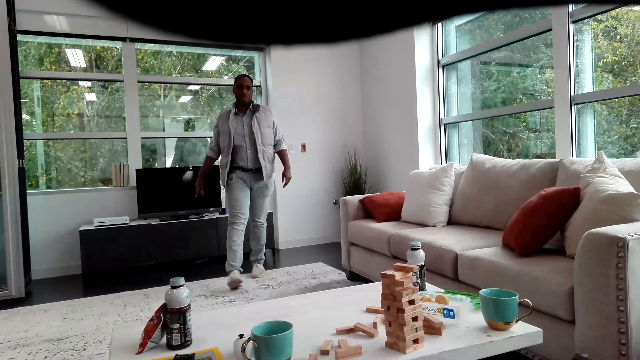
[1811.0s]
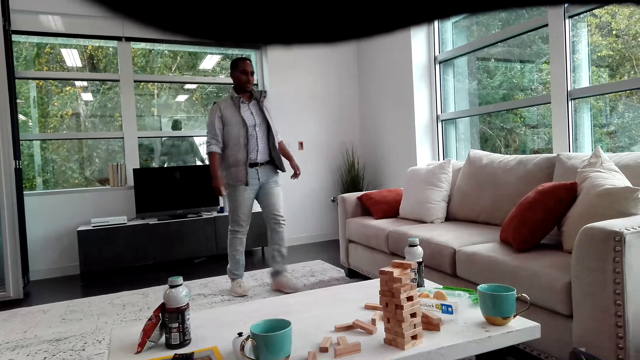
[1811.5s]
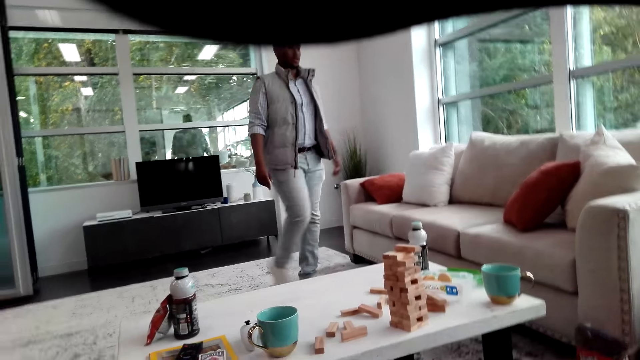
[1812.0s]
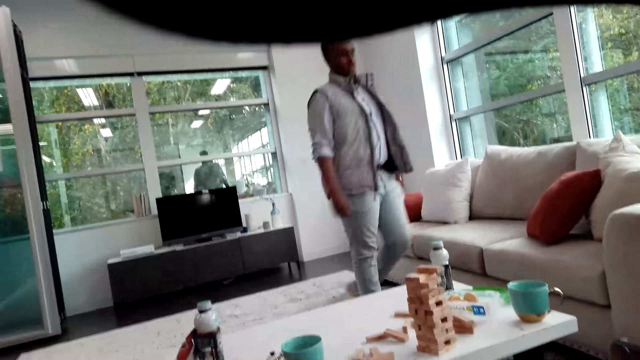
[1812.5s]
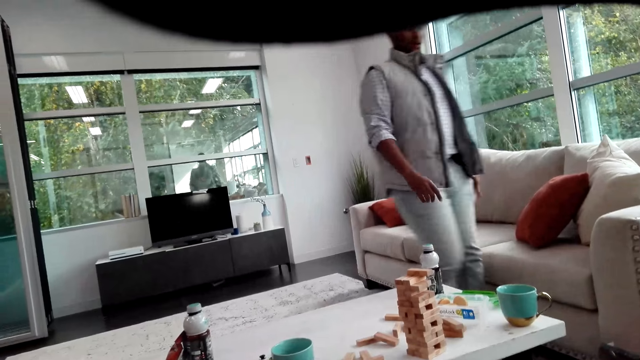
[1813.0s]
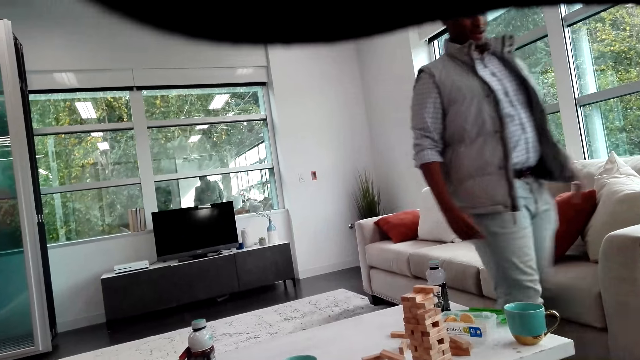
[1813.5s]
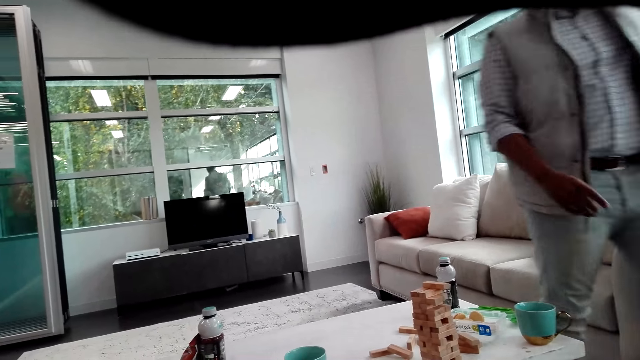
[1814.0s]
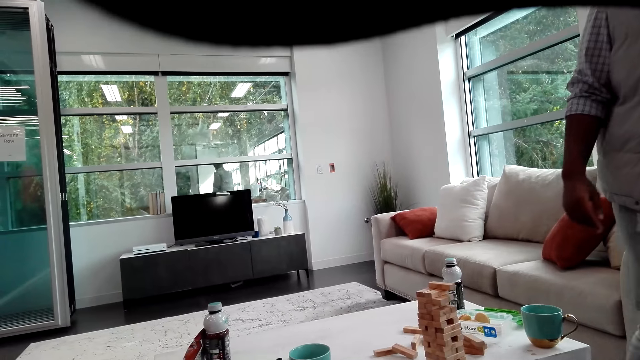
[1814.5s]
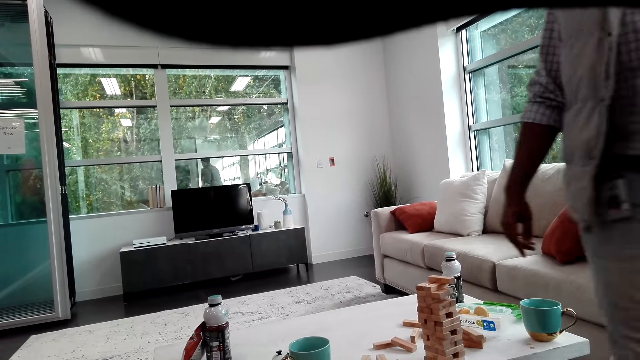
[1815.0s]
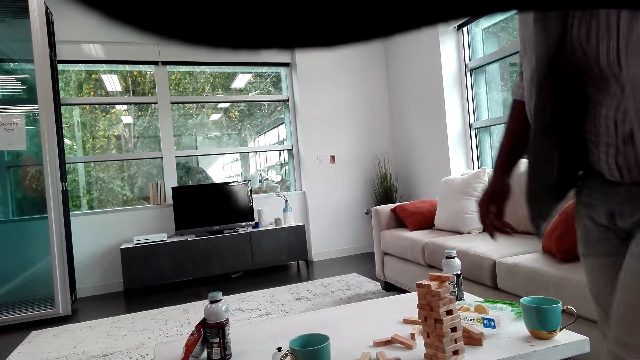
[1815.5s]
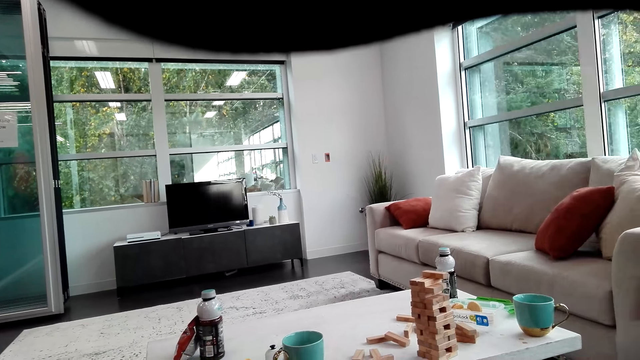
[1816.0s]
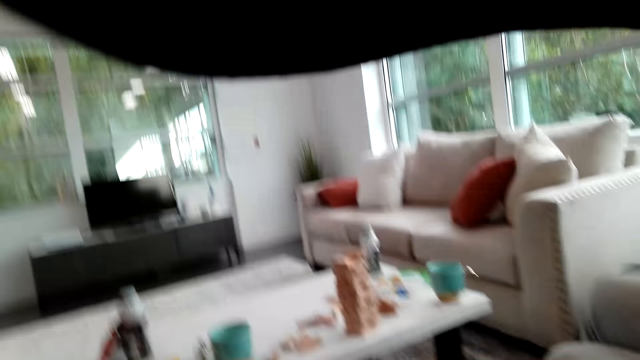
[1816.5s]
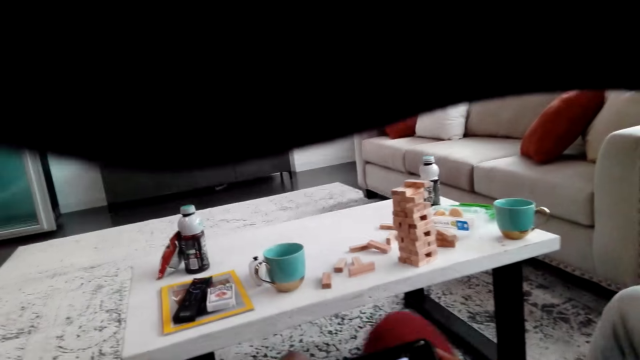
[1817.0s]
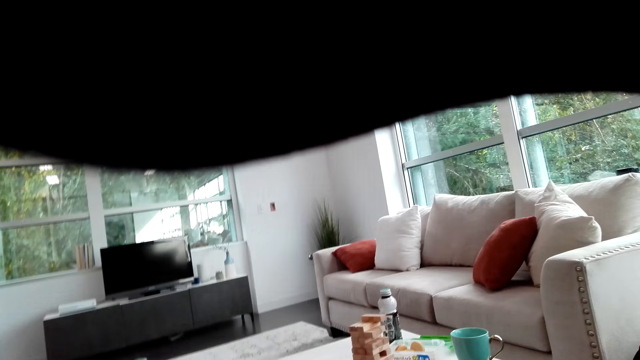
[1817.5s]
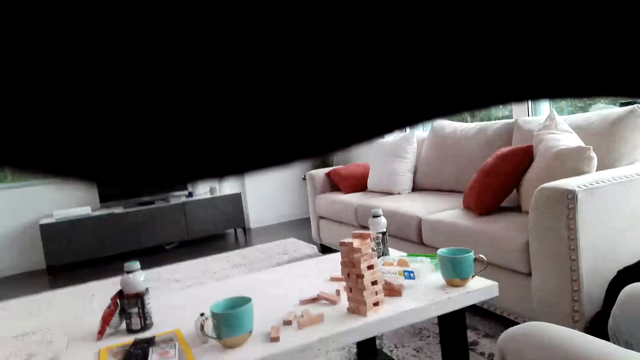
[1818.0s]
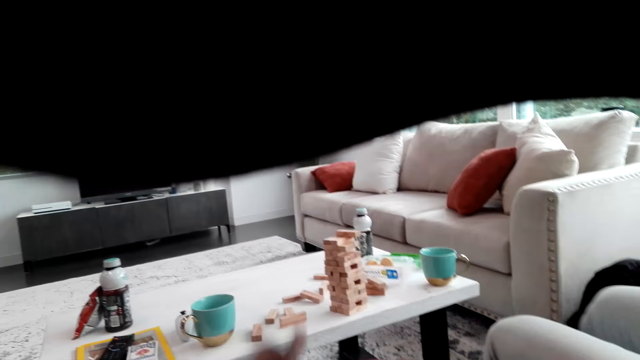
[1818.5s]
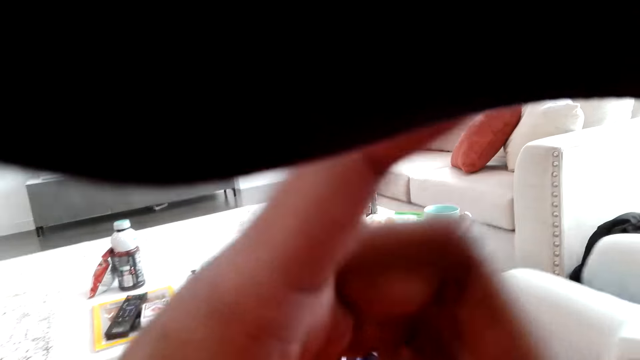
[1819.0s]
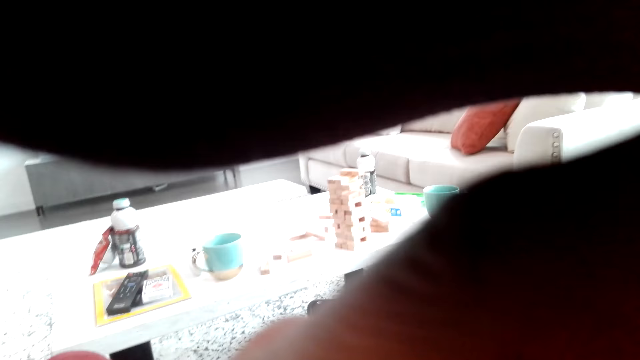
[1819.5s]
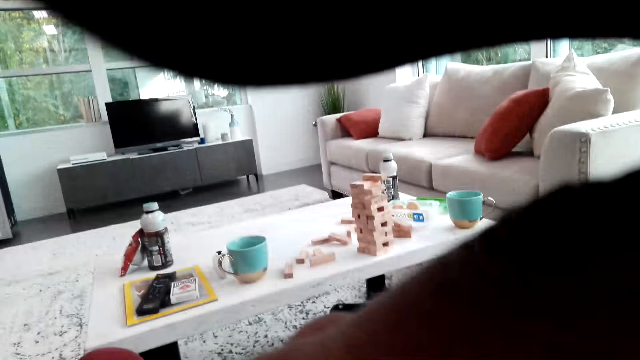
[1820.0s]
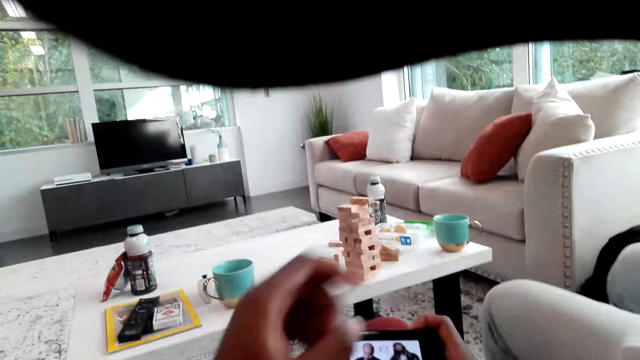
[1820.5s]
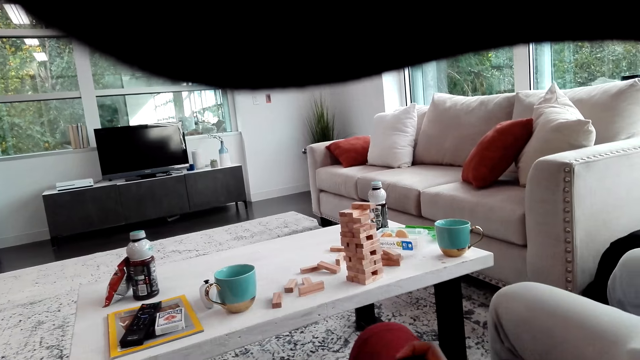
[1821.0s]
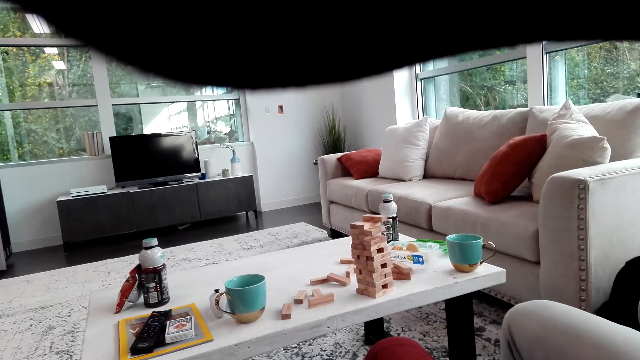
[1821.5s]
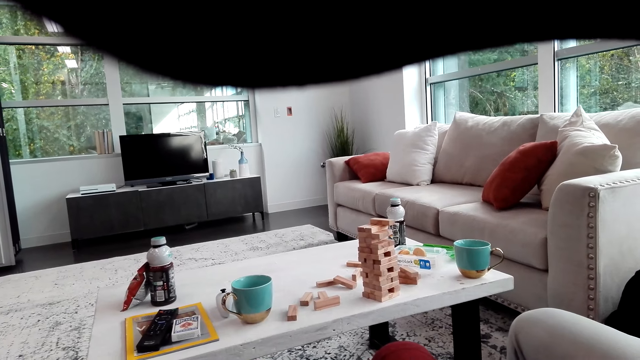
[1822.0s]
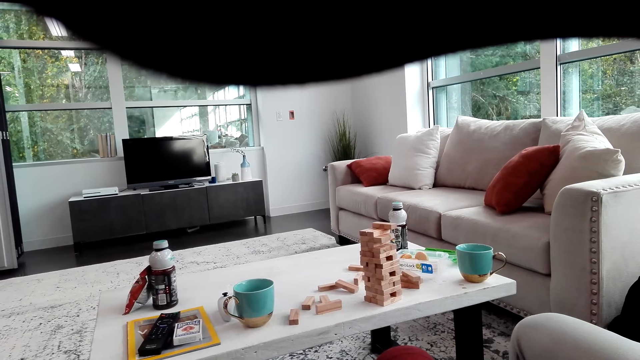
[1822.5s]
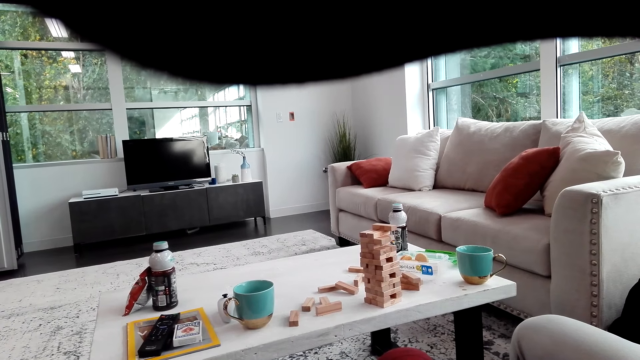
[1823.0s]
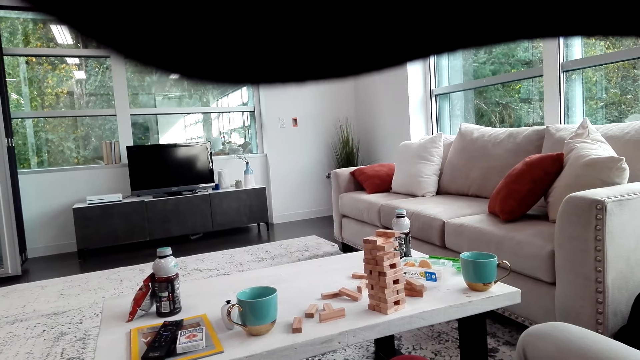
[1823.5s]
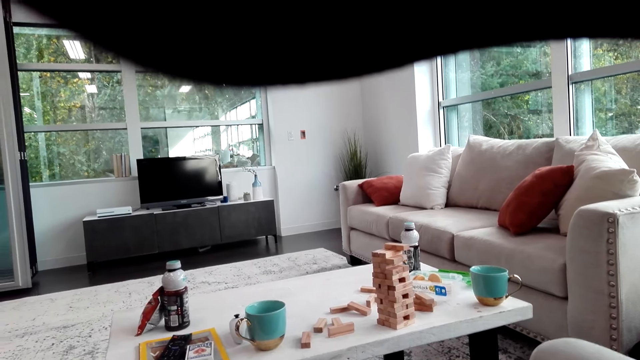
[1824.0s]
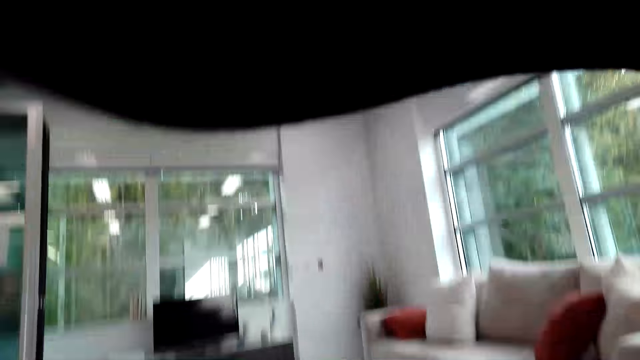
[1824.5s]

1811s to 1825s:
A man walks to the sofa and sits on the sofa. The camera wearer adjusts the camera. They watch a video on the phone. They look around the table.

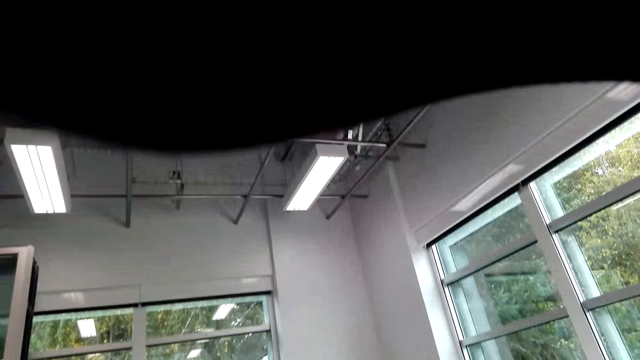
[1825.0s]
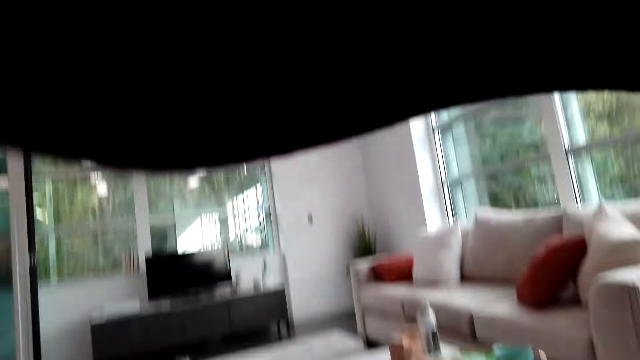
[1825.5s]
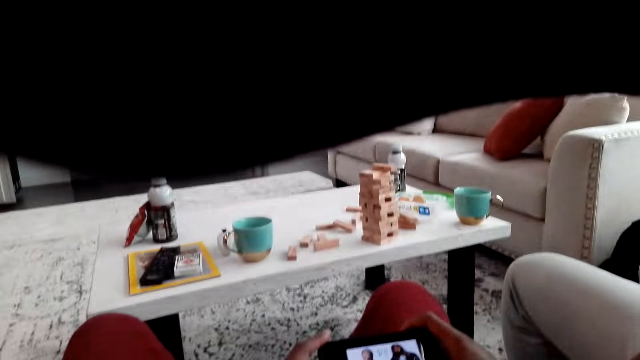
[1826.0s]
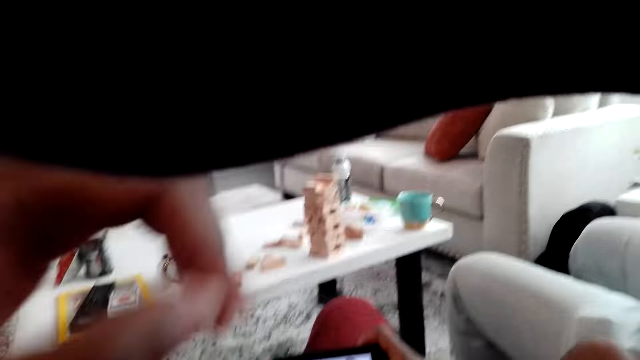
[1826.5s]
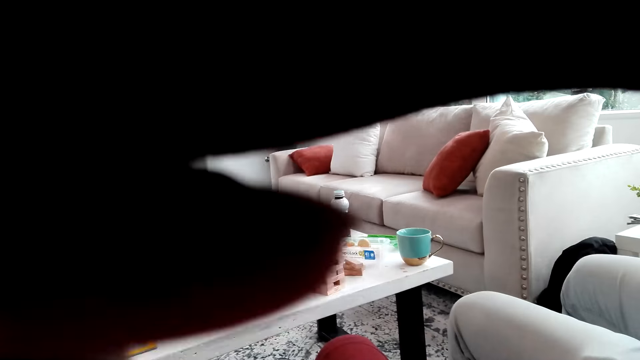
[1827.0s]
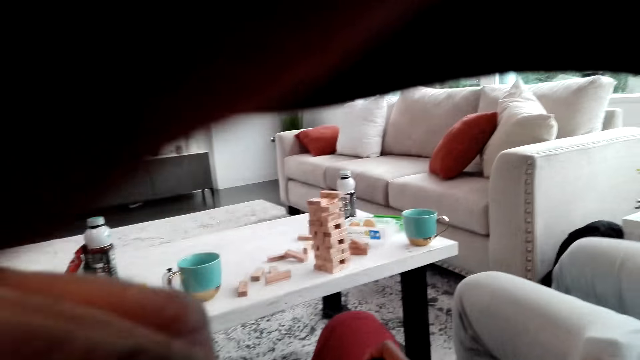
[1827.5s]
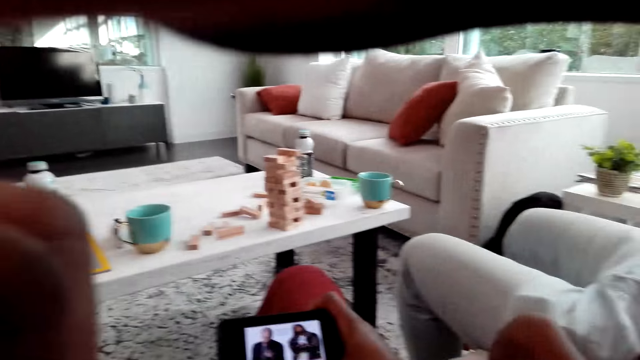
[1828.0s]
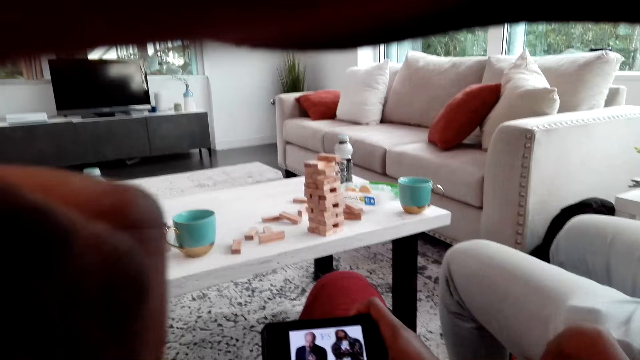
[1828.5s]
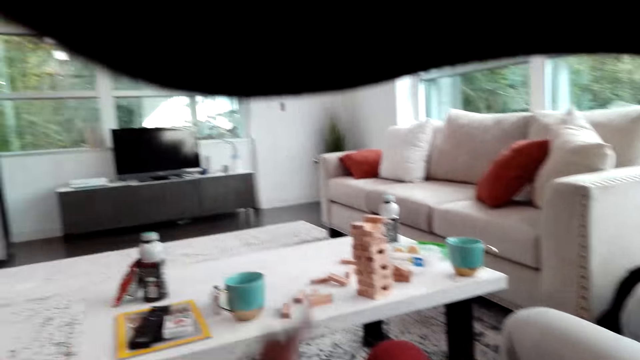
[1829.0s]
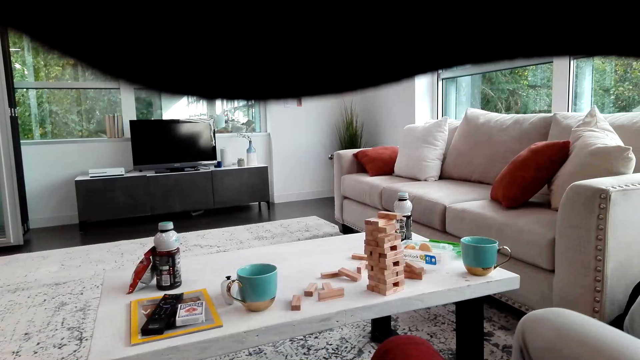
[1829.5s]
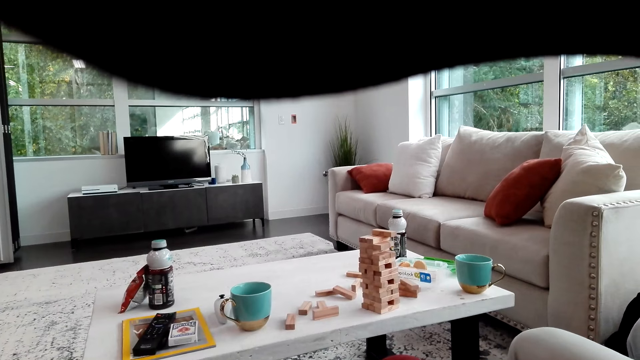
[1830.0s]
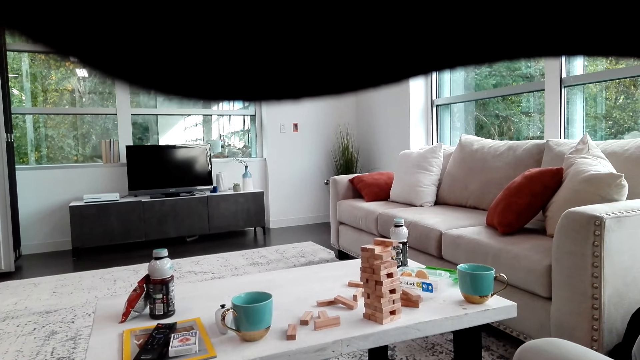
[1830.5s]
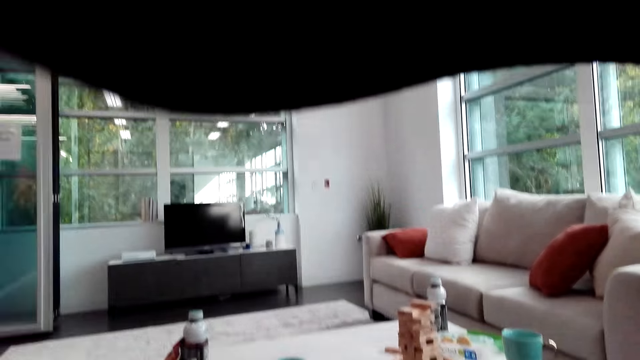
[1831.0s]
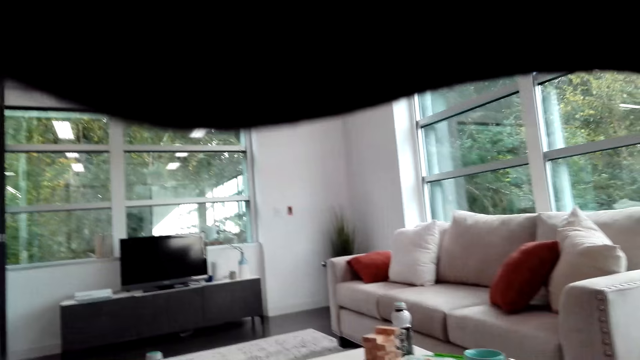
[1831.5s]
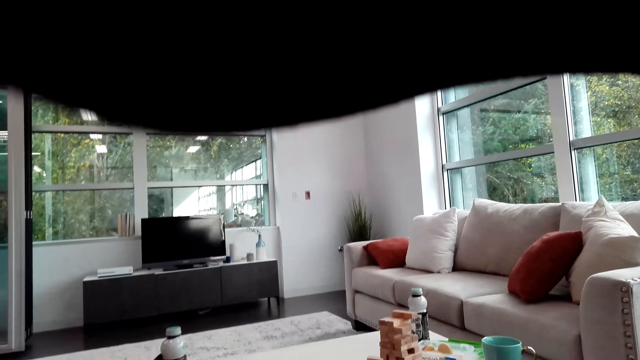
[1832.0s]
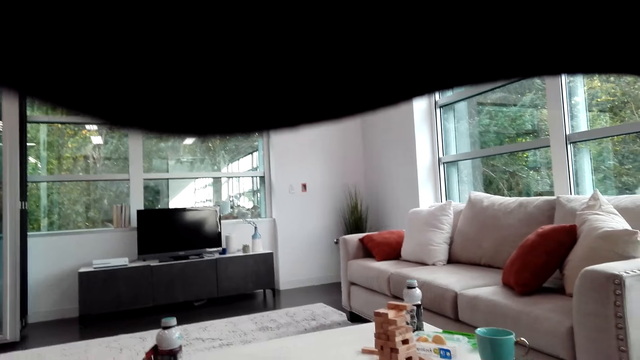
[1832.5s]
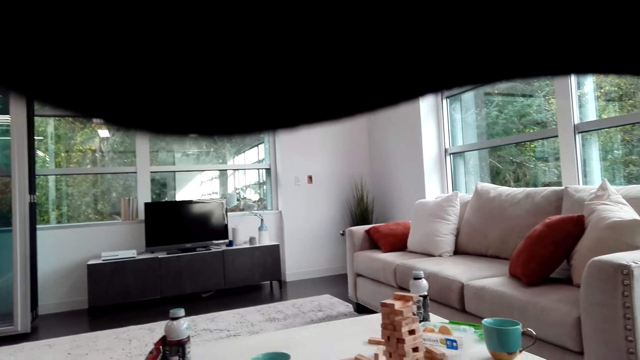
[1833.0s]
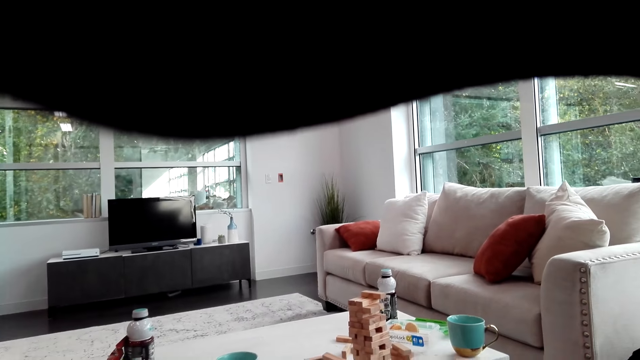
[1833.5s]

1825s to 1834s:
The camera wearer looks around the room. He watches a video on the phone. He lifts his left hand. He adjusts the camera. He uses the phone. He looks around the table.
